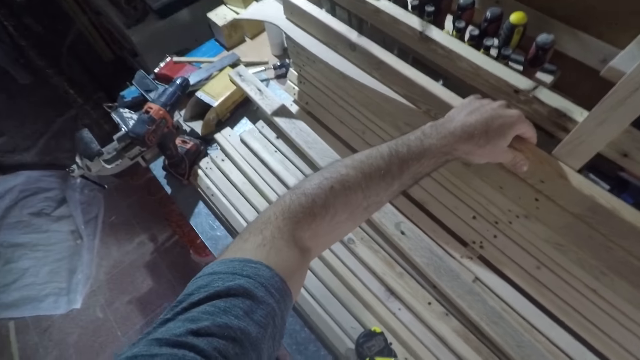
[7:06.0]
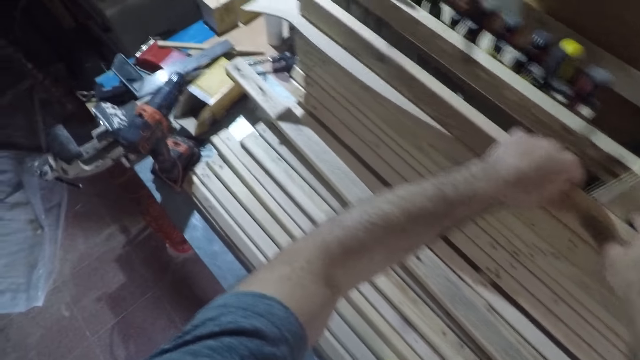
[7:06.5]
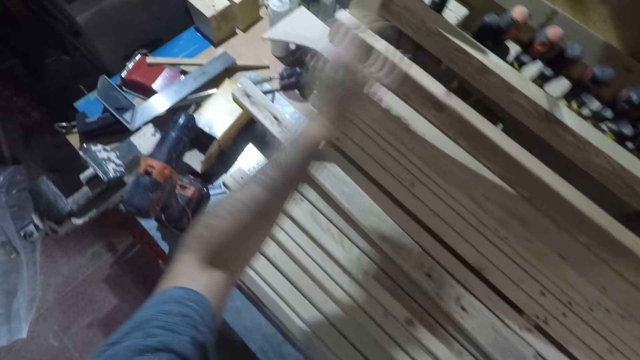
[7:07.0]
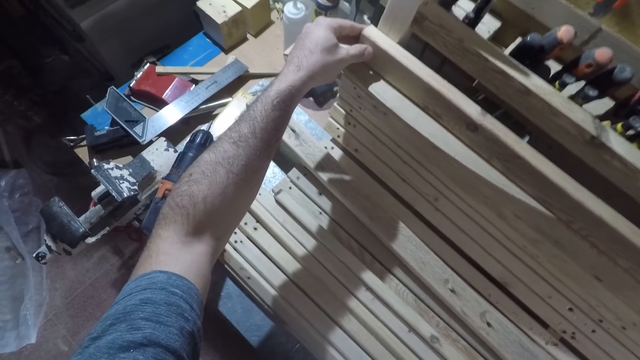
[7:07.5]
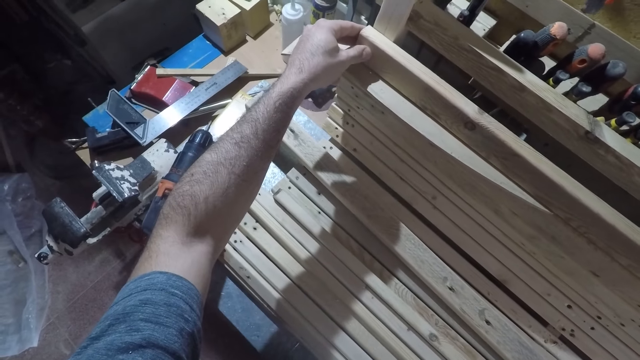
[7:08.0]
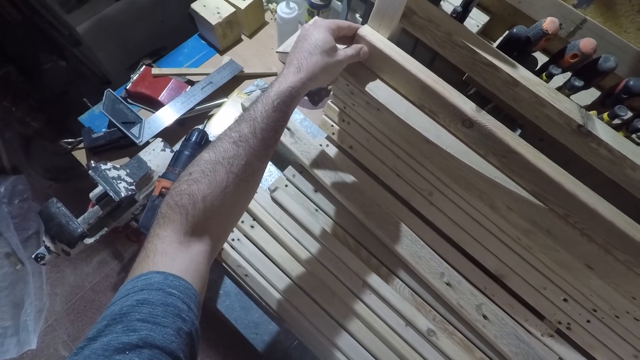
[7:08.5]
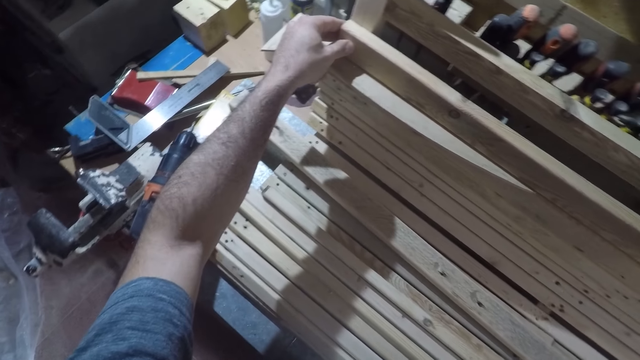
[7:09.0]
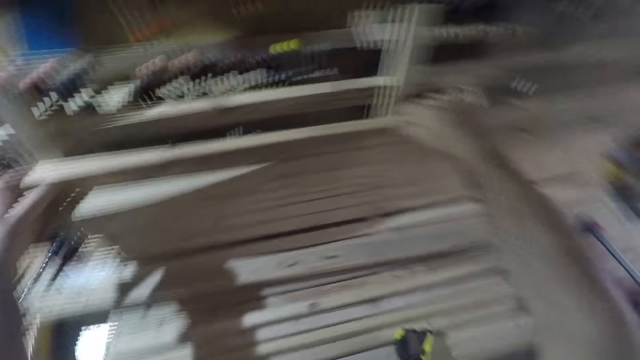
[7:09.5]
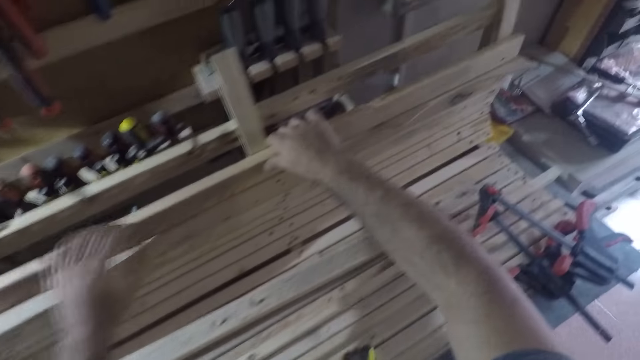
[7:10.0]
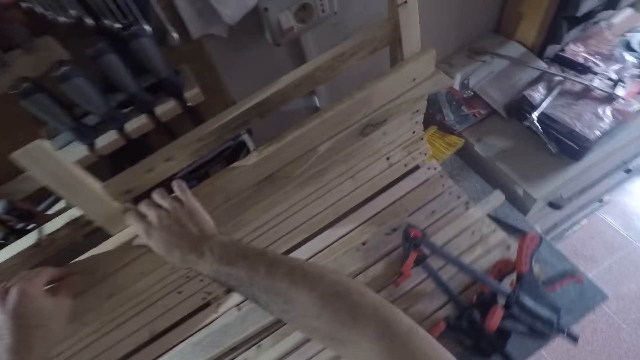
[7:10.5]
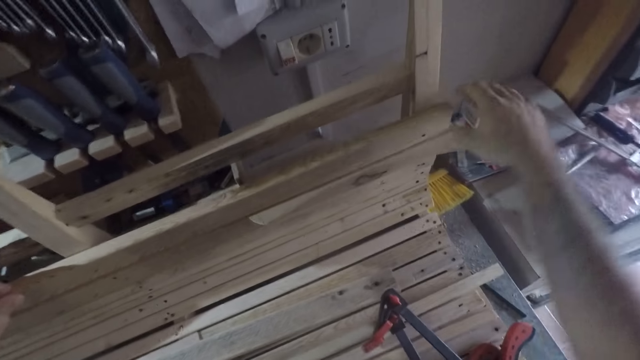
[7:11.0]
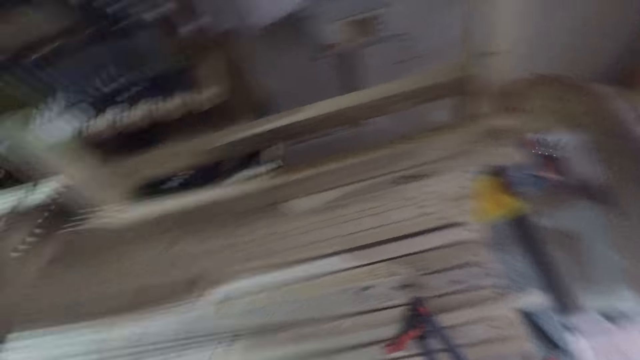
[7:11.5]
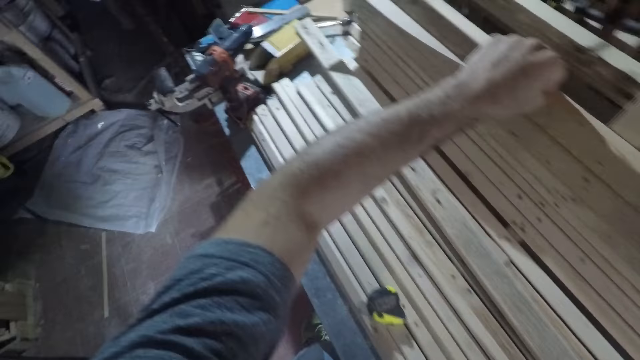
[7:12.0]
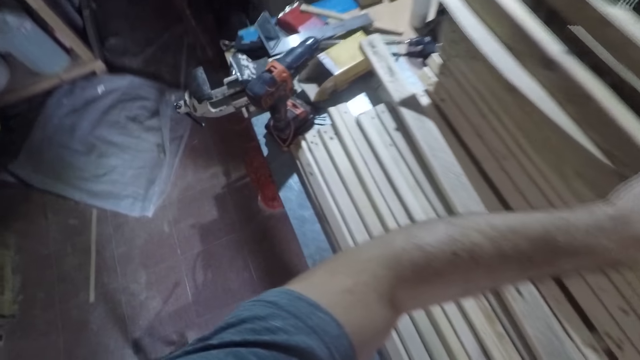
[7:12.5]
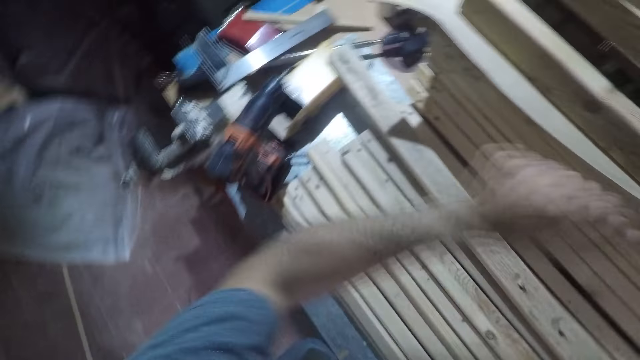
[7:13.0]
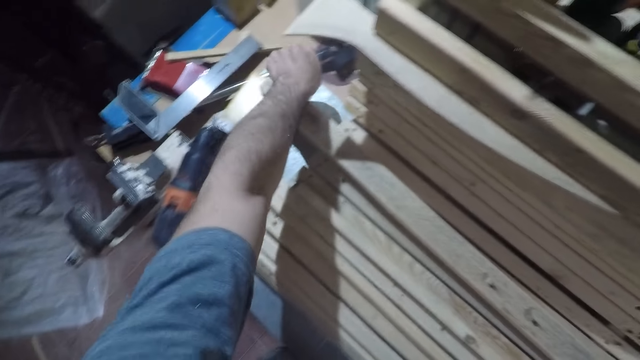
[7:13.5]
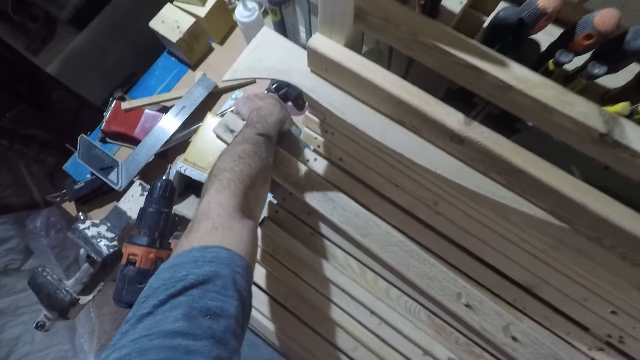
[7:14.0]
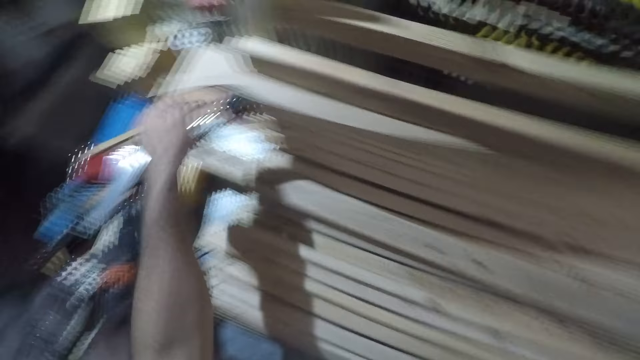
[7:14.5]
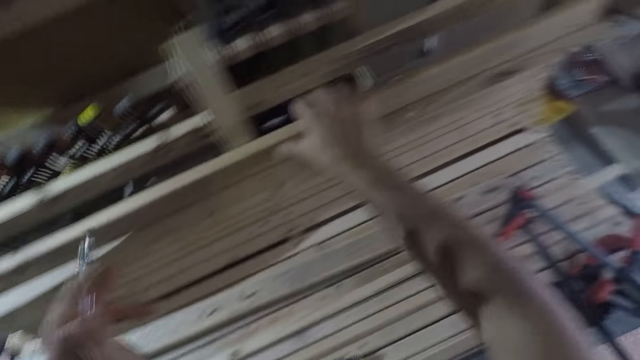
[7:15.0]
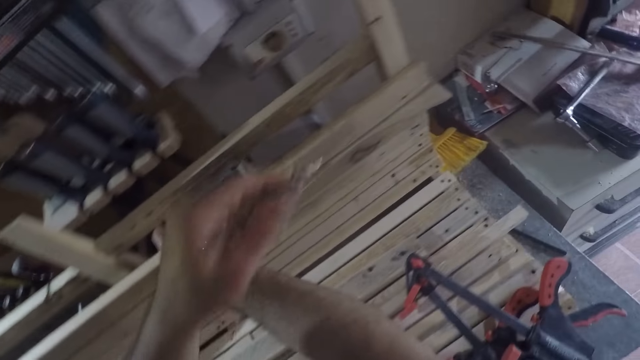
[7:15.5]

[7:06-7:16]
The camera wearer holds firm the pieces of wood with his right hand. He moves his left hand to another part of the wood. He adjusts the piece of wood. He picks up a pen from the workbench with his left hand.

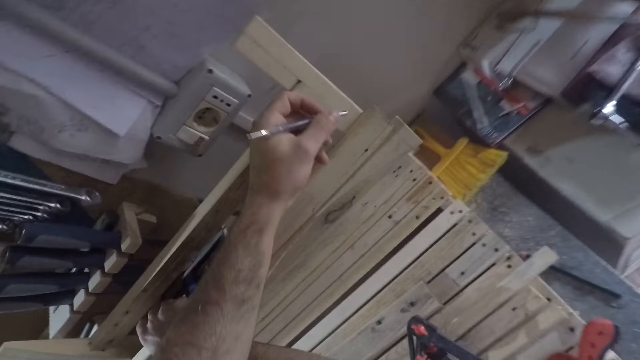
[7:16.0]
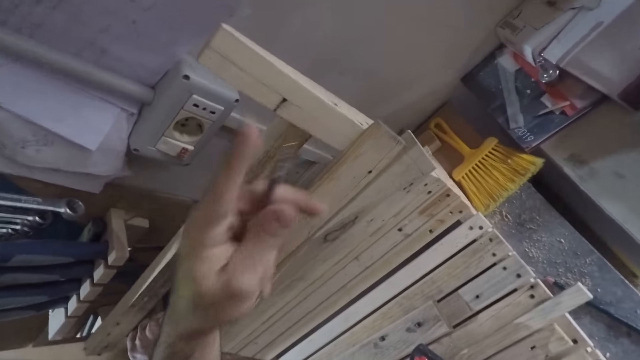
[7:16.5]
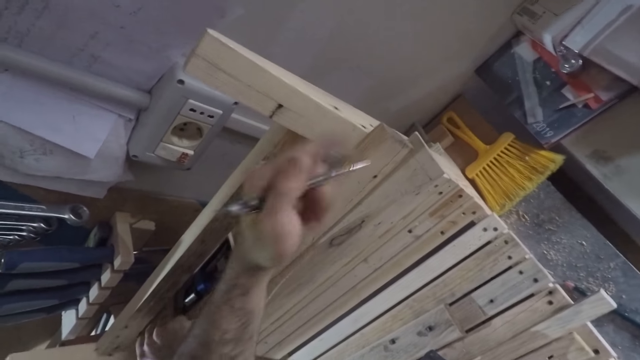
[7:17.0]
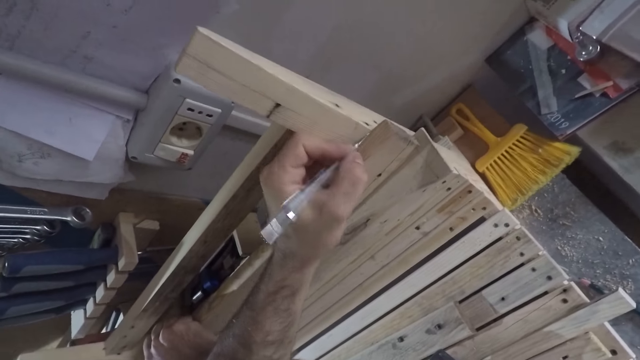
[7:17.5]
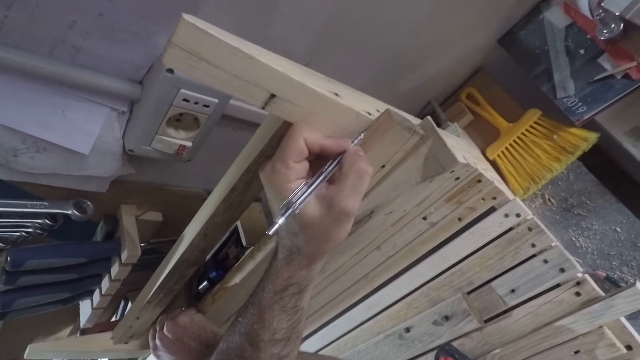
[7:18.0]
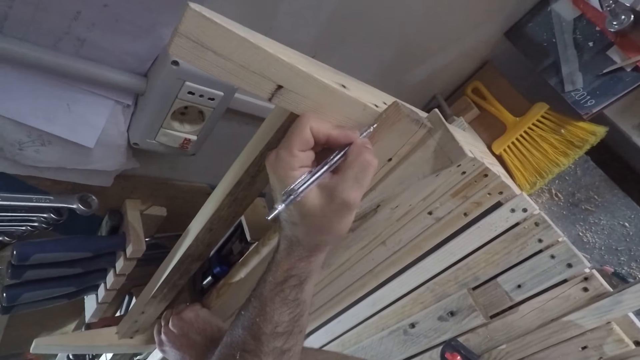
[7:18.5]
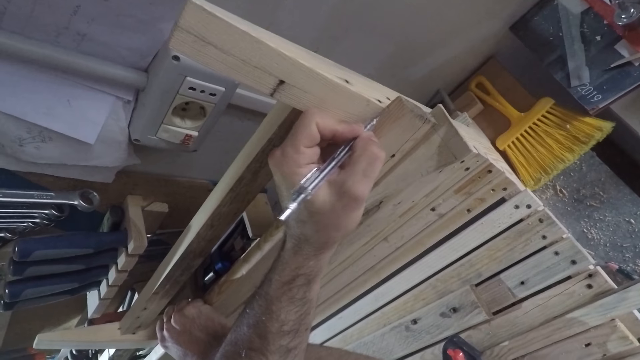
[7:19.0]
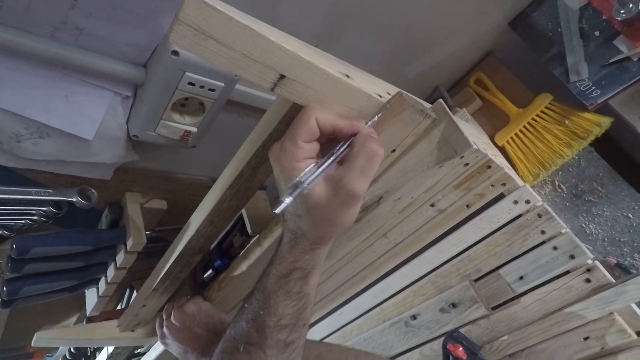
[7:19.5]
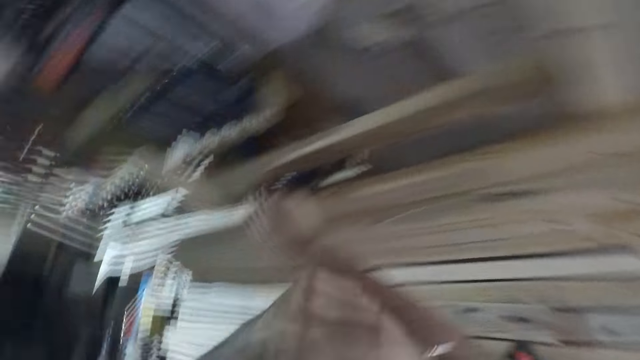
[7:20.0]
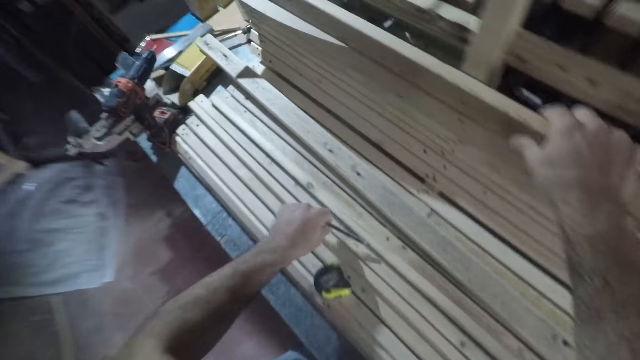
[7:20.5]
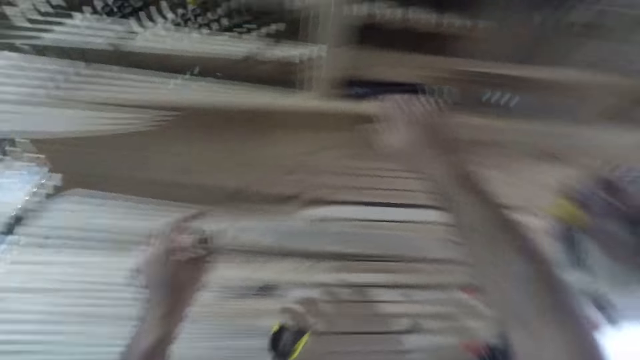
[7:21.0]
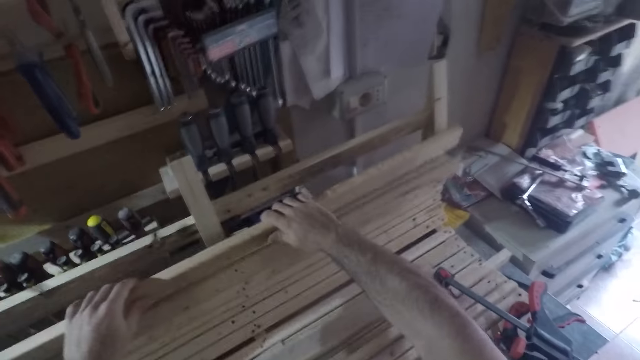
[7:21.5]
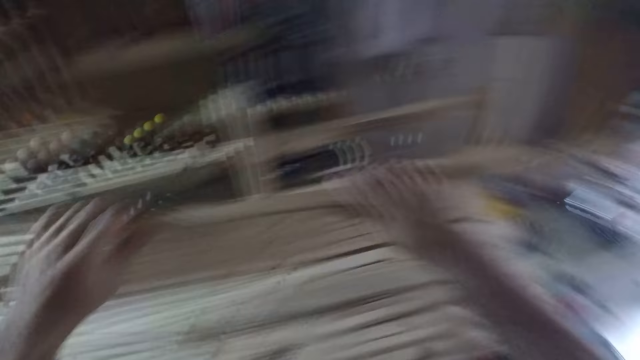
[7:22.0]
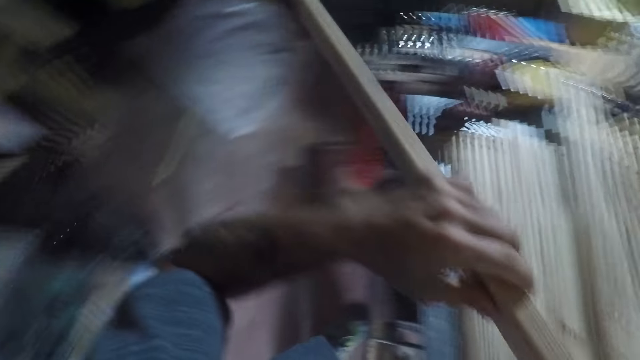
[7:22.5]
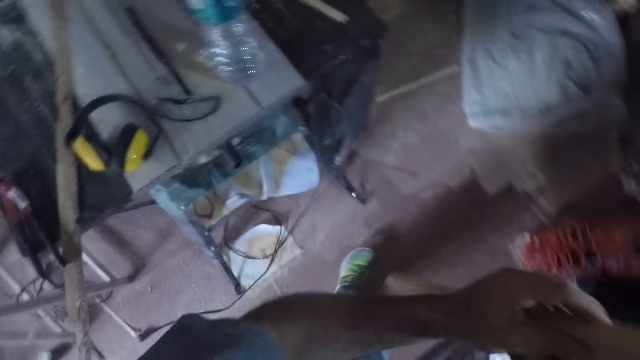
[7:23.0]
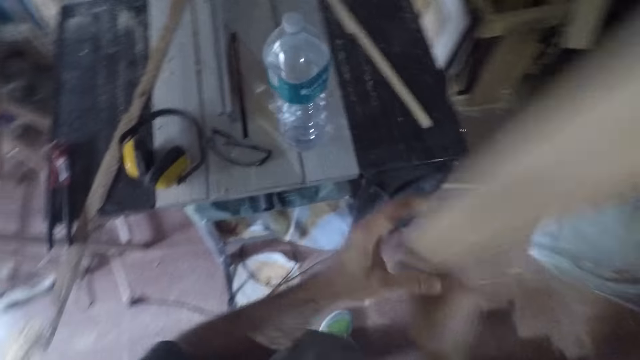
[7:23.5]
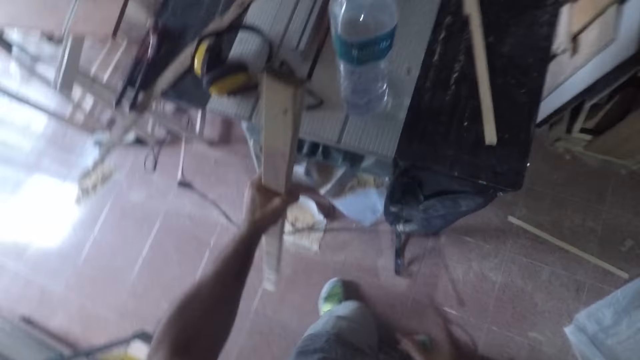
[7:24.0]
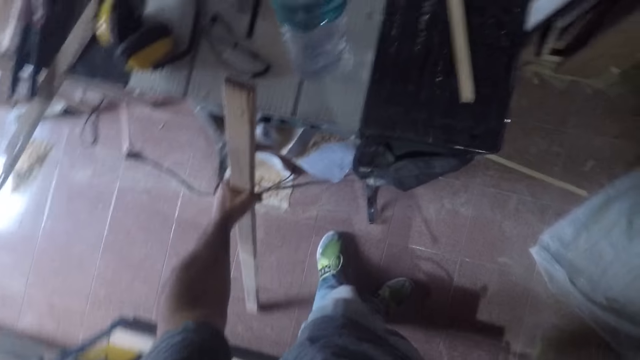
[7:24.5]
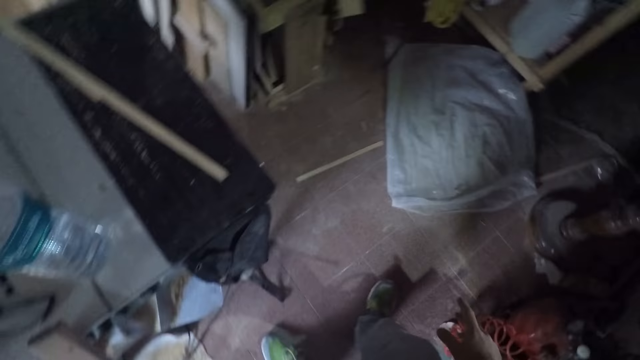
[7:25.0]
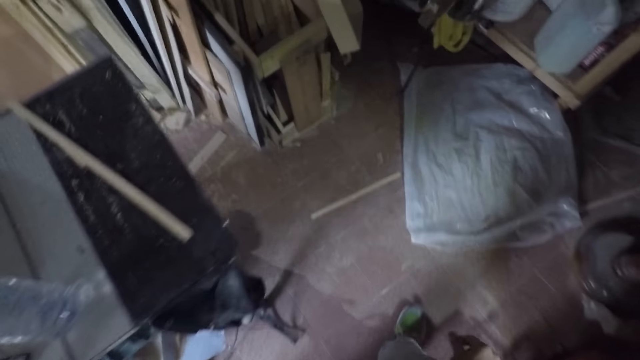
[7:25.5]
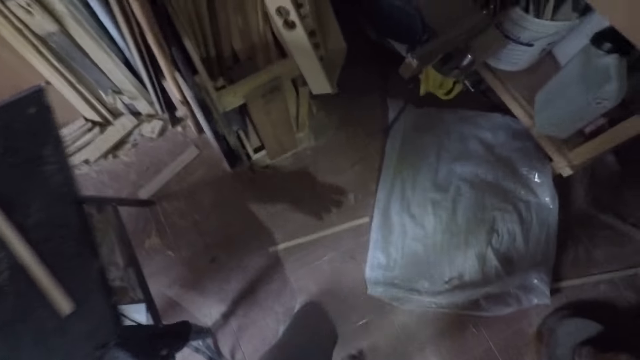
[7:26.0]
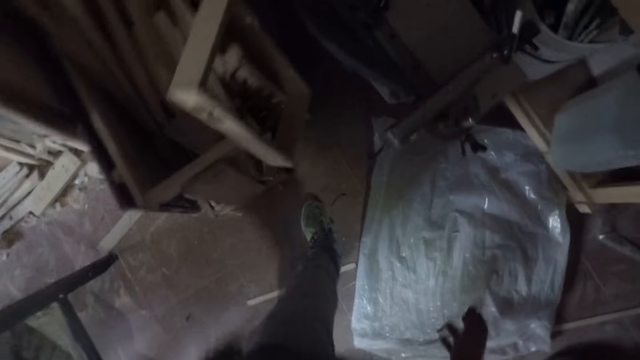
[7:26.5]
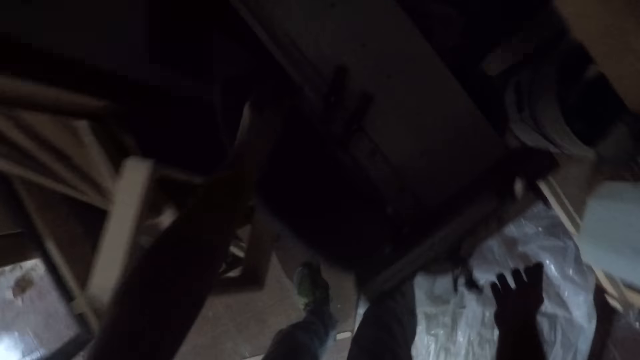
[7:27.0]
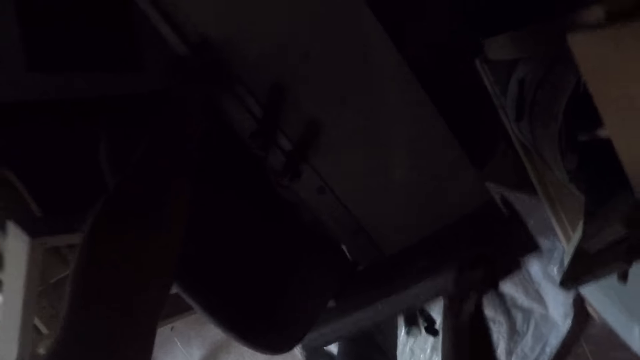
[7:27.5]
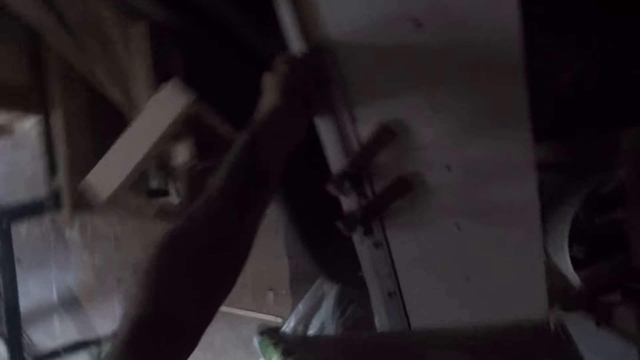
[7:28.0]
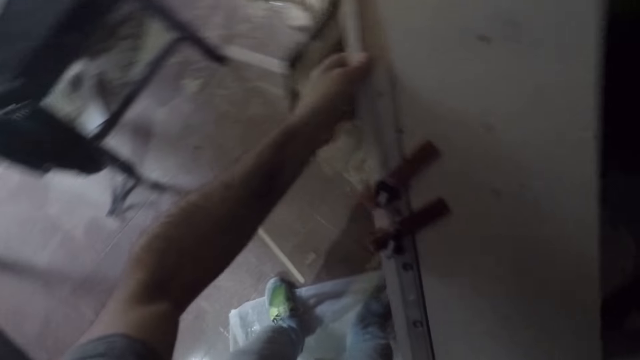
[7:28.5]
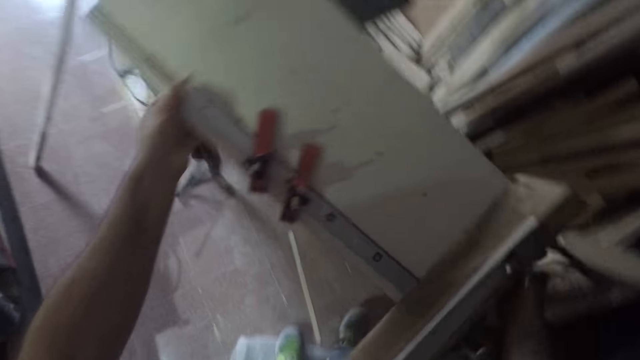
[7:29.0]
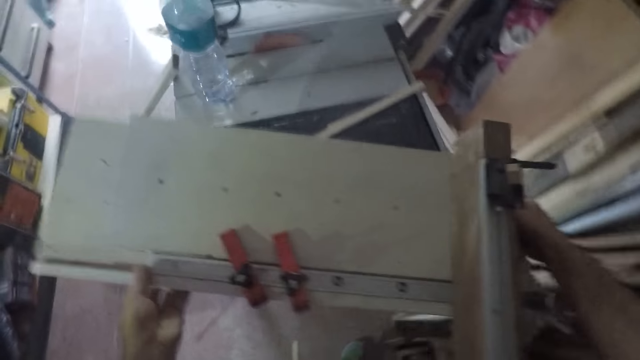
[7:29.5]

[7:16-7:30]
The camera wearer makes a mark on the piece of wood with the pen. They drop the pen on the workbench. They lift up the piece of wood with both hands. They drop the piece of wood on the floor. They walk towards a tool on a workbench. They carry the tool with both hands to another workbench. They pick a board.
